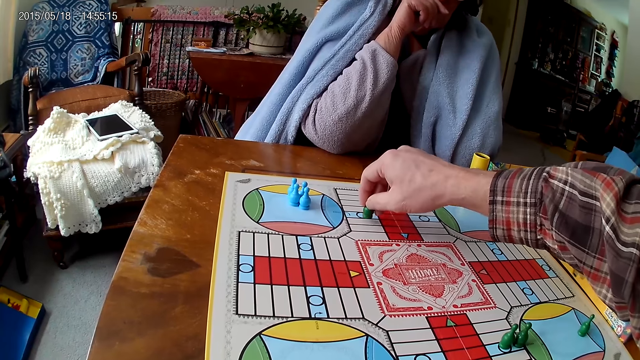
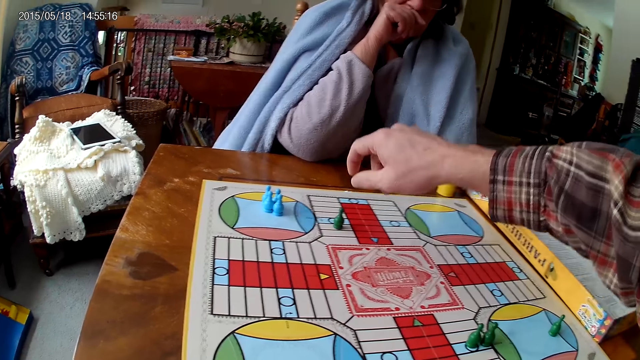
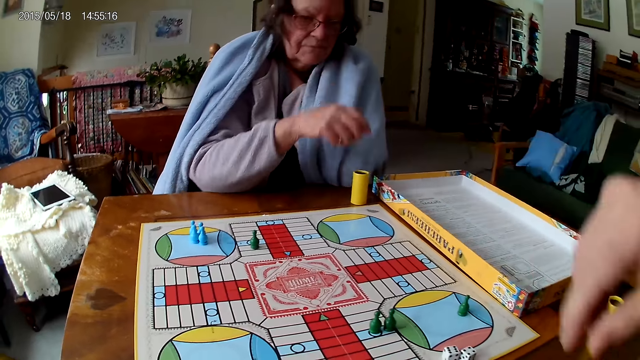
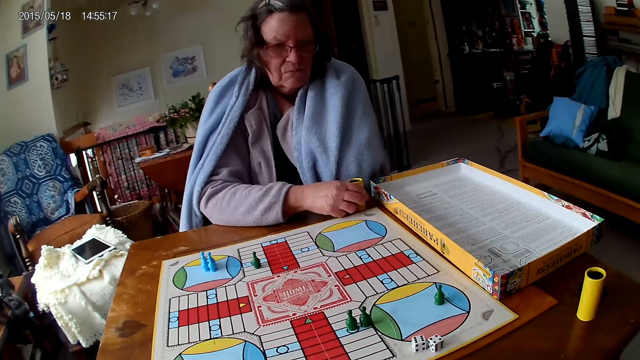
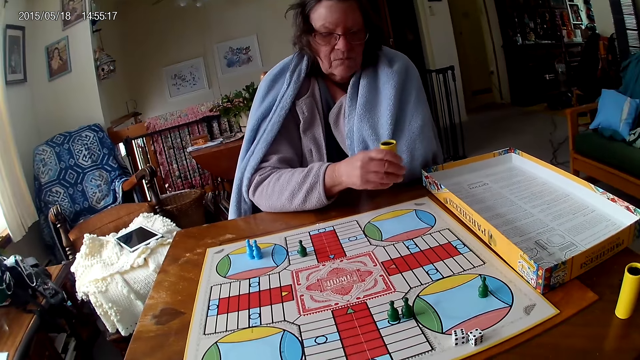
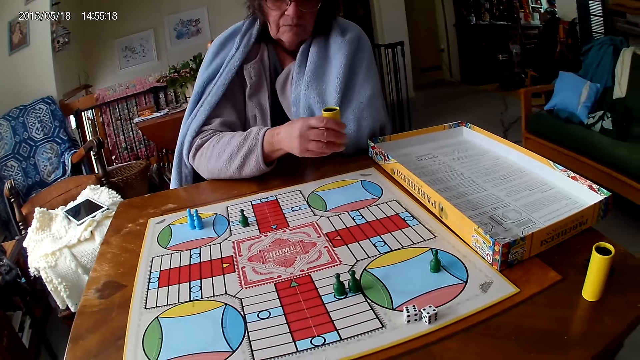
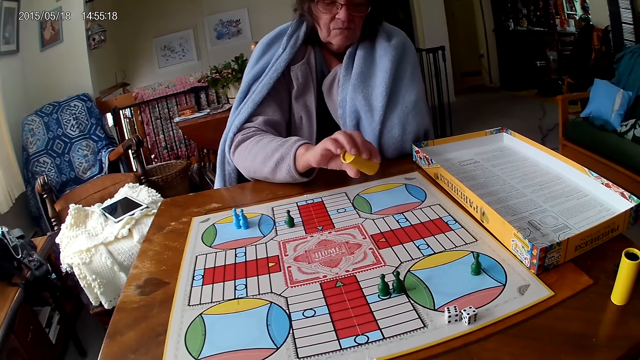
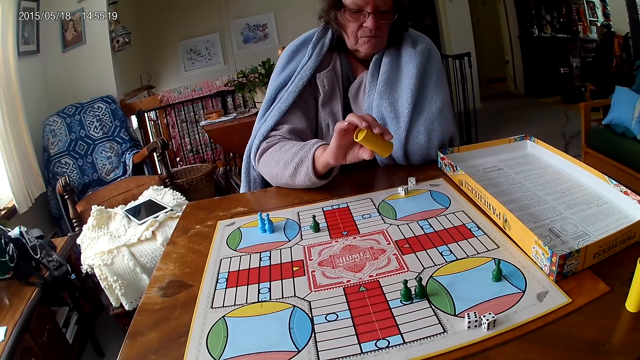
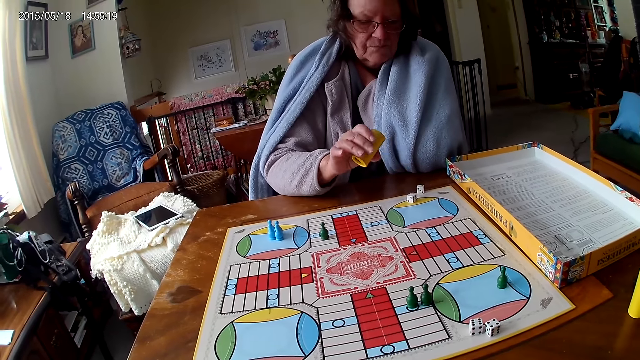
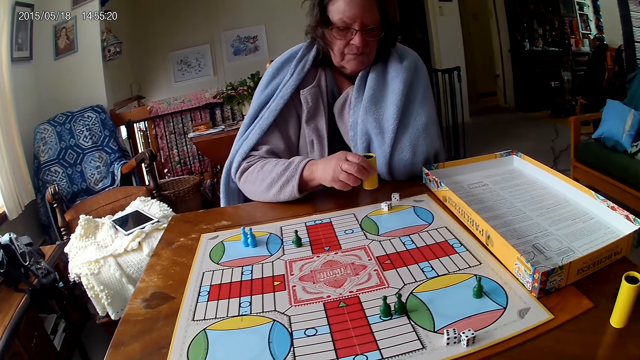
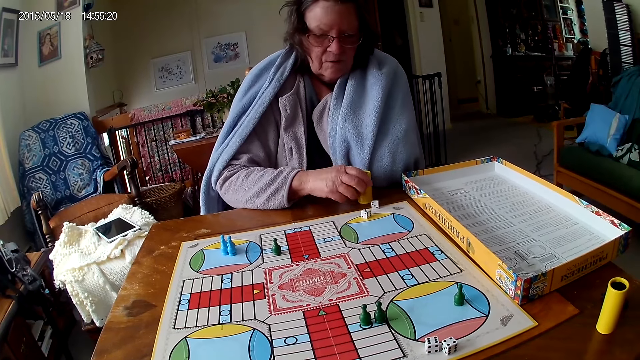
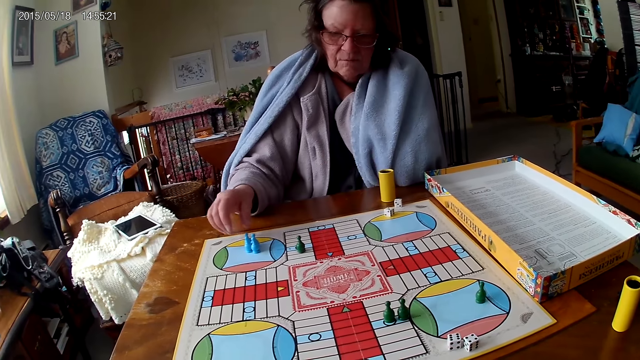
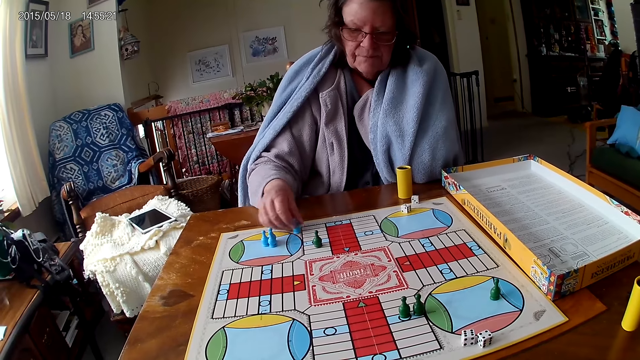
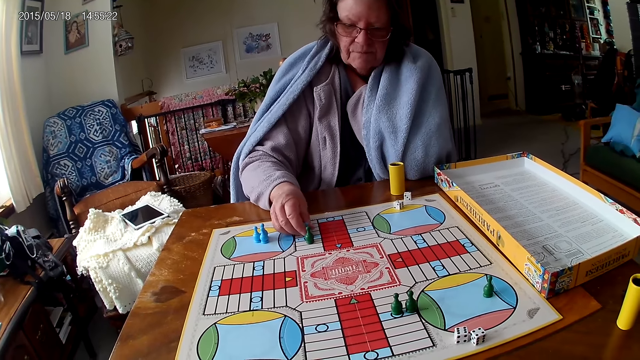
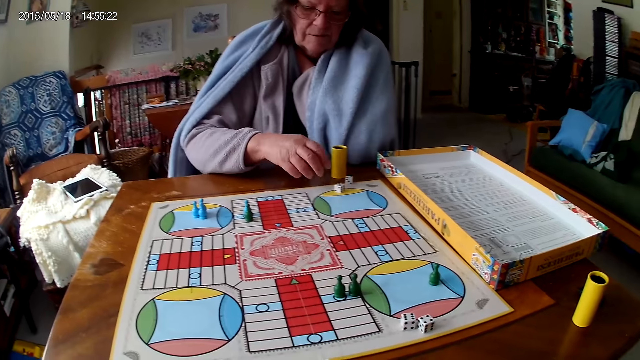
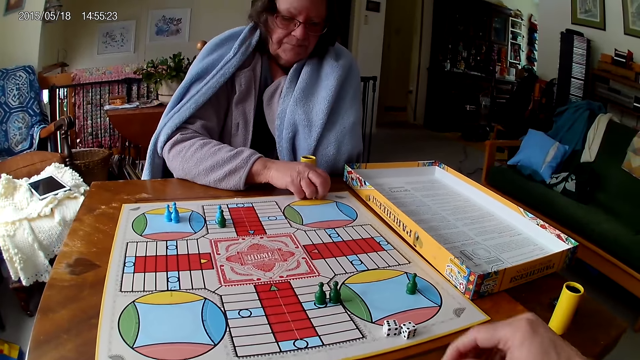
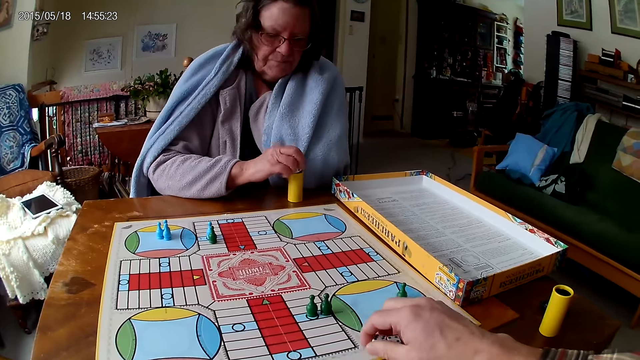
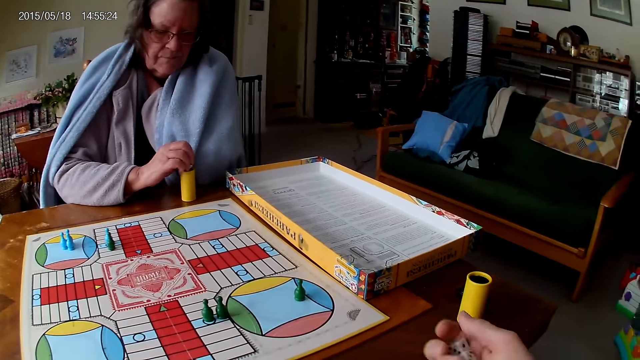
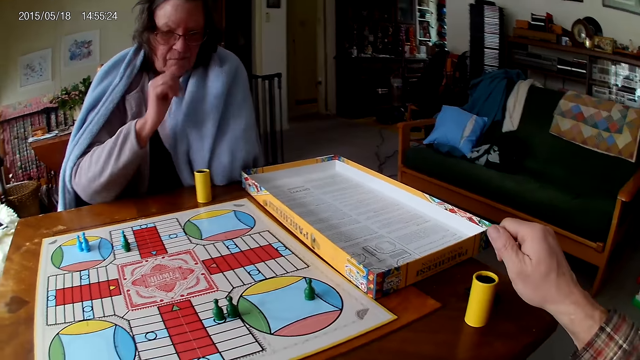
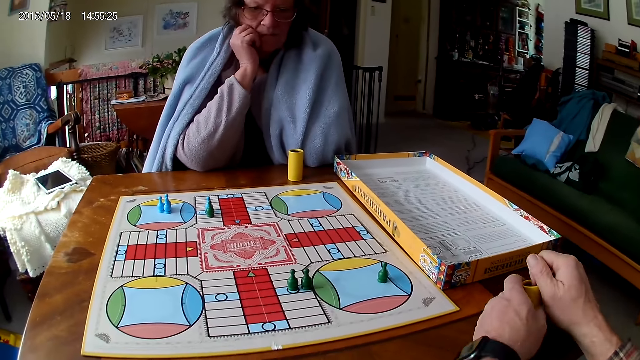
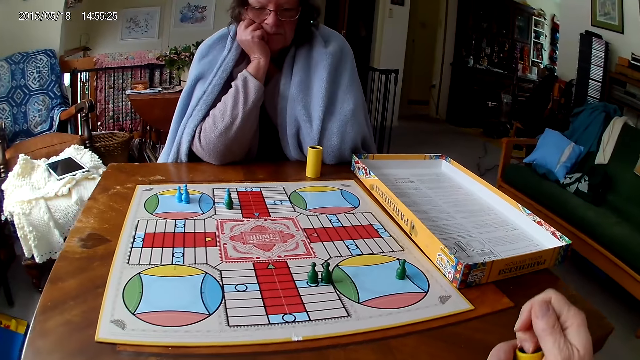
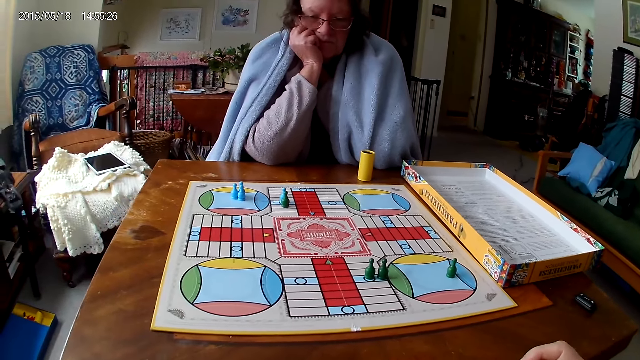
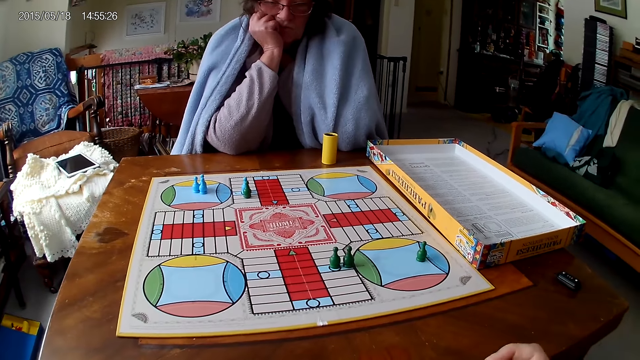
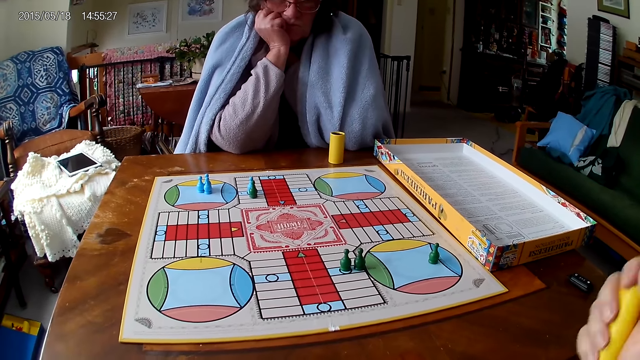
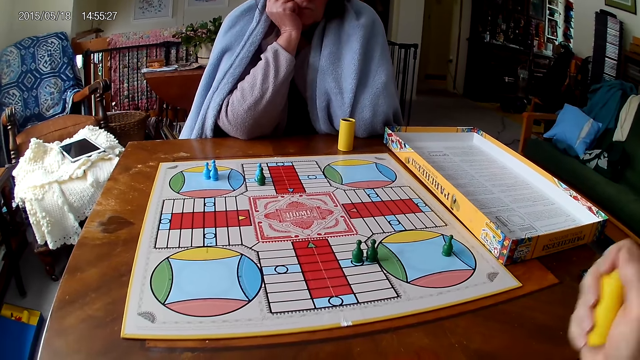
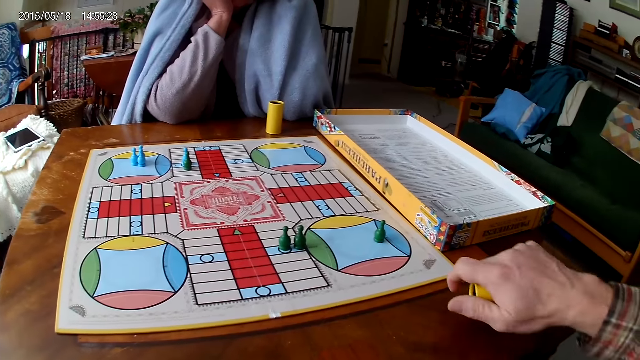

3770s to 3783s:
A woman picks up the dice cup from the table with her right hand. She shakes the dice cup in her right hand. She pours the dice in the dice cup on the ludo game with her right hand. She drops the dice cup on the table with her right hand. She moves the ludo token on the ludo game with her right hand. She packs dice from the ludo game on the table with her right hand. She puts the dice in the dice cup on the table with her right hand. The camera wearer picks up the dice on the ludo game with his right hand. He holds the dice with his right hand. He picks up the dice cup from the table with his left hand. He puts the dice in the dice cup on the table. He shakes the dice cup in his right hand.

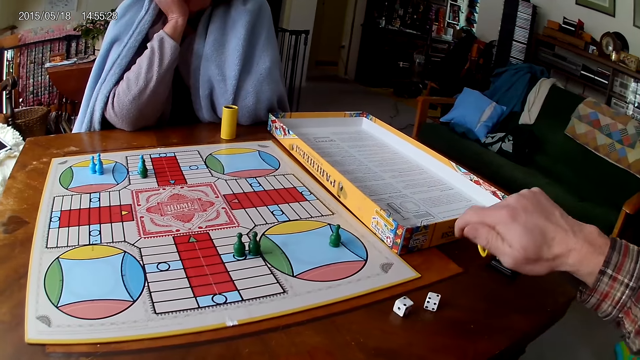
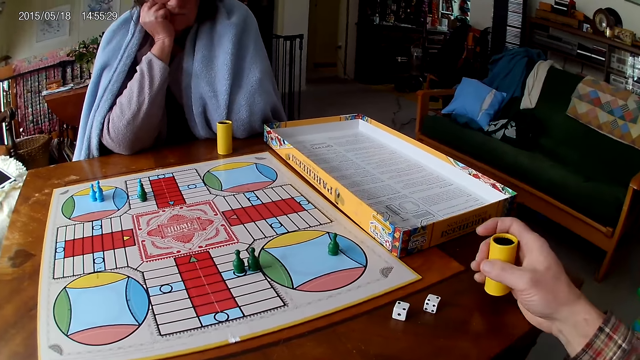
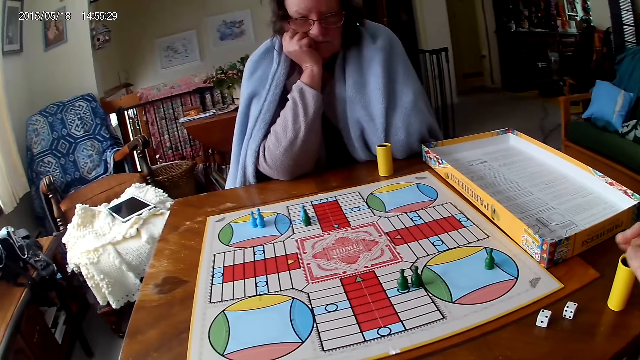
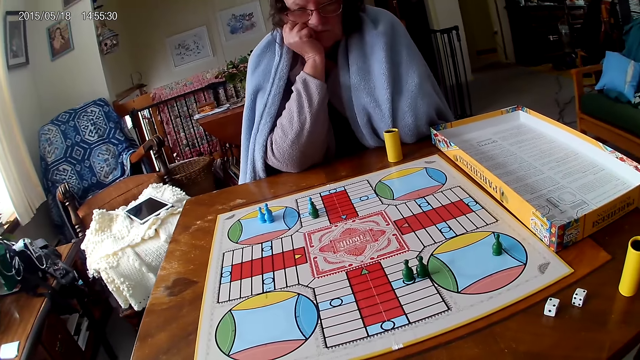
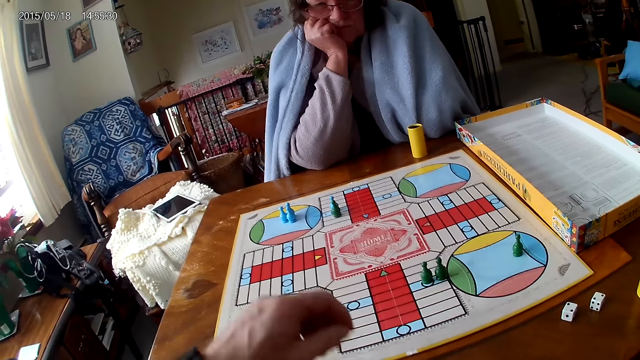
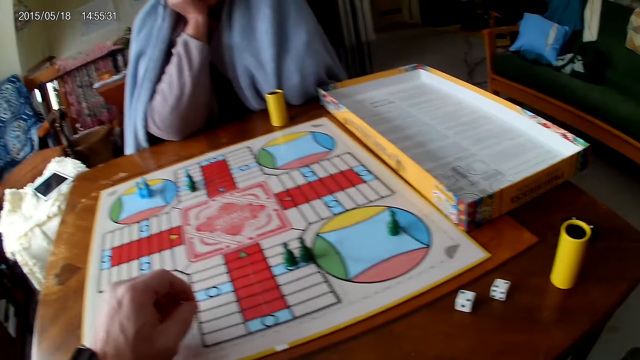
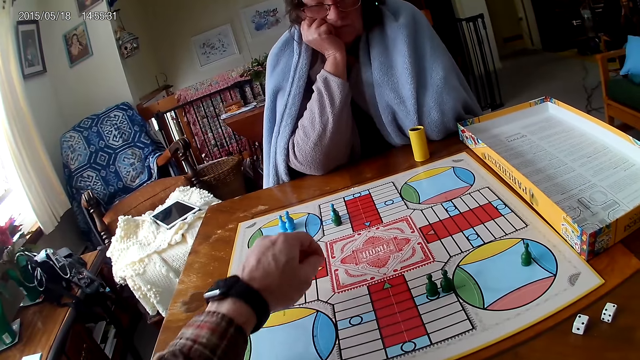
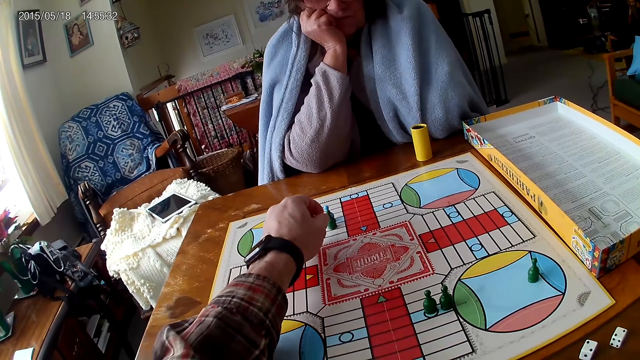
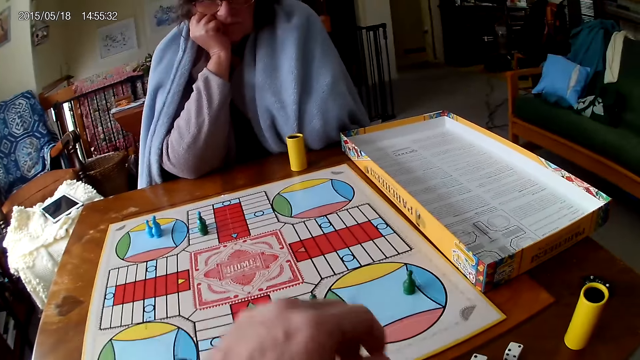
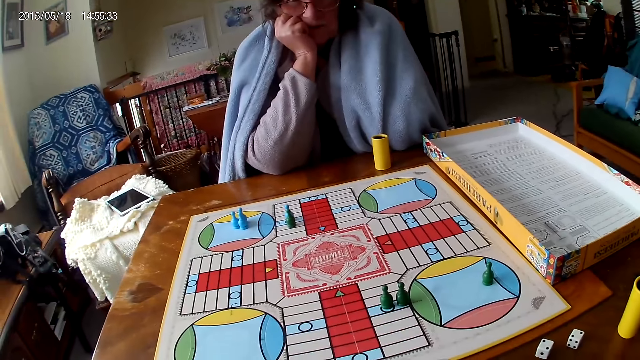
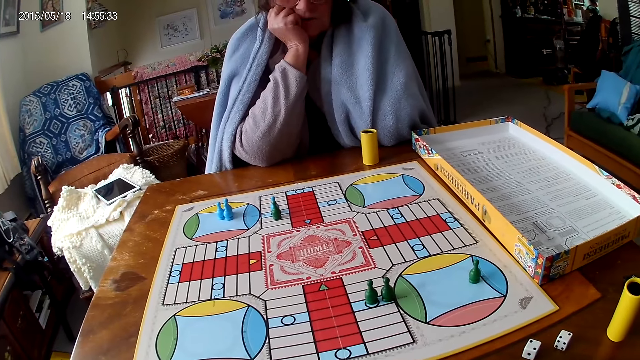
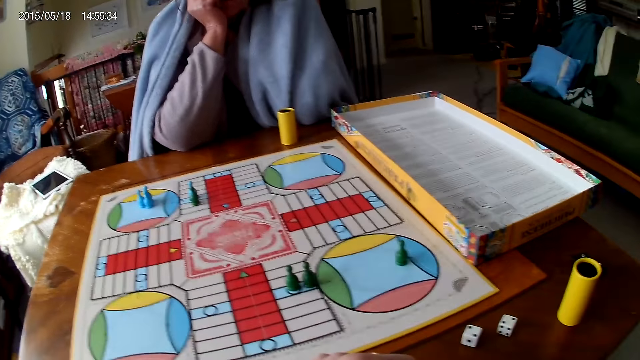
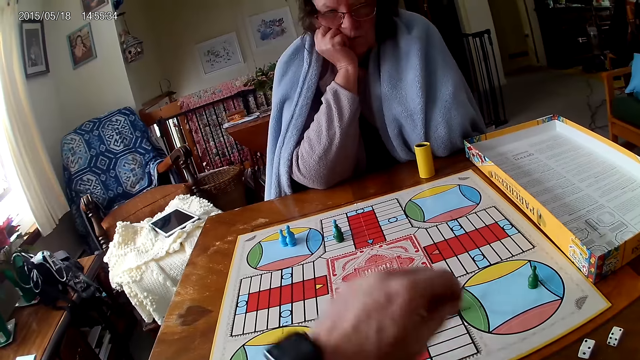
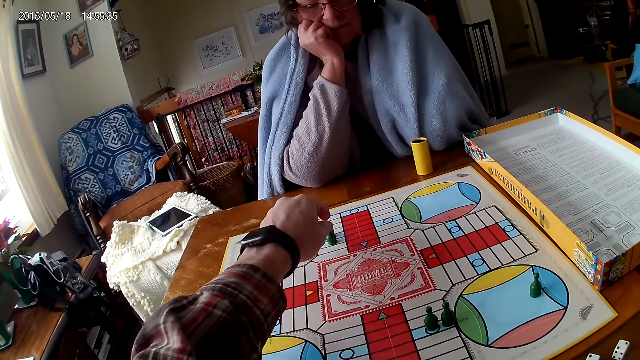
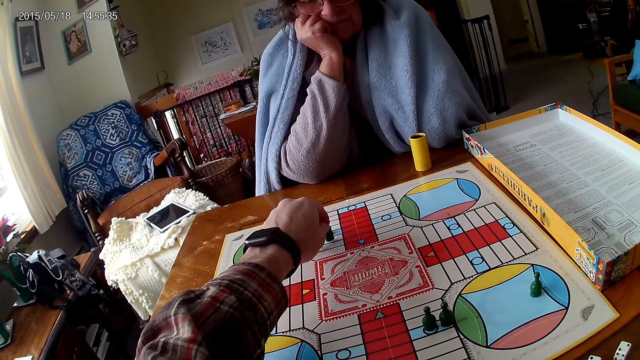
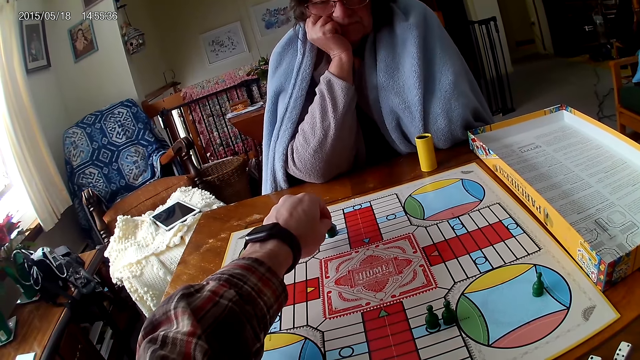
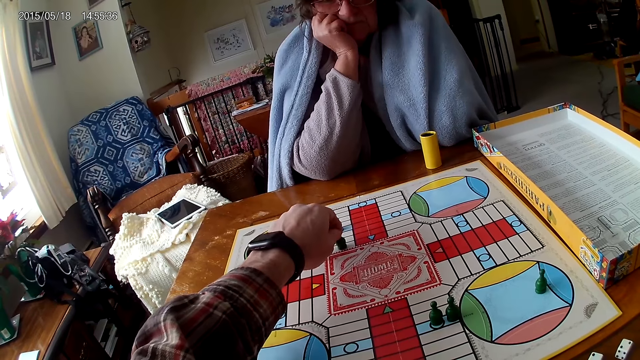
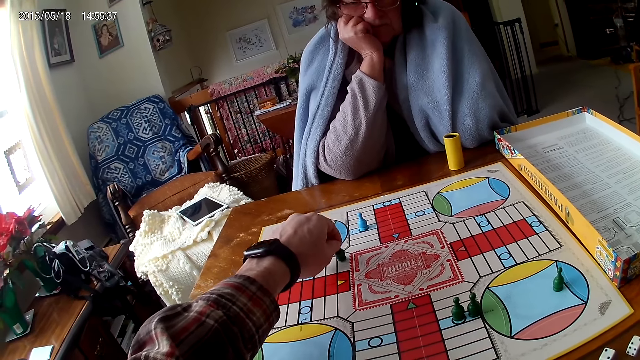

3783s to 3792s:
The camera wearer pours the dice in the dice cup on the table with his right hand. He drops the dice cup on the table with his right hand. He moves a pawn. He counts the tiles on the ludo game on the table with ludo tokens in his right hand.
